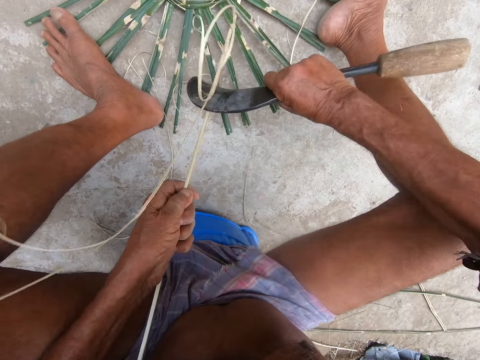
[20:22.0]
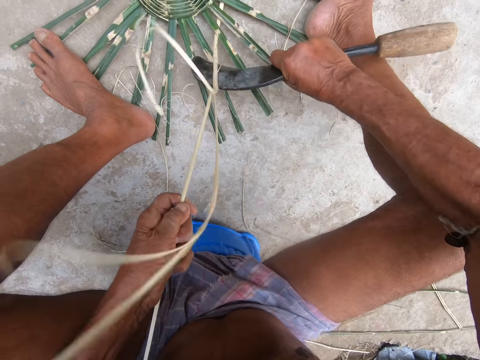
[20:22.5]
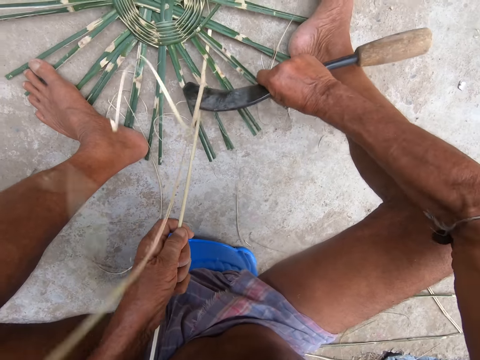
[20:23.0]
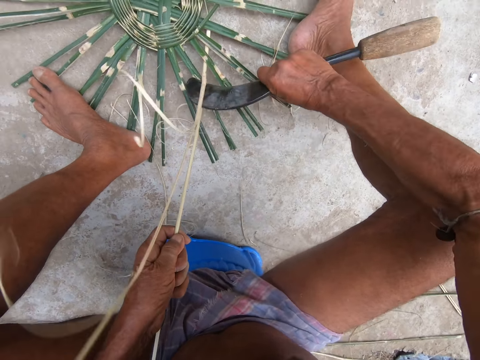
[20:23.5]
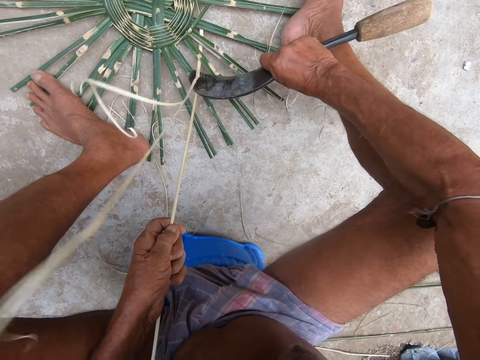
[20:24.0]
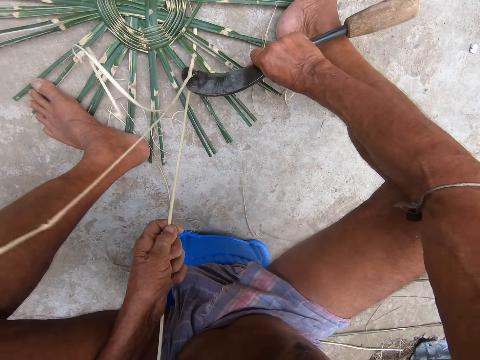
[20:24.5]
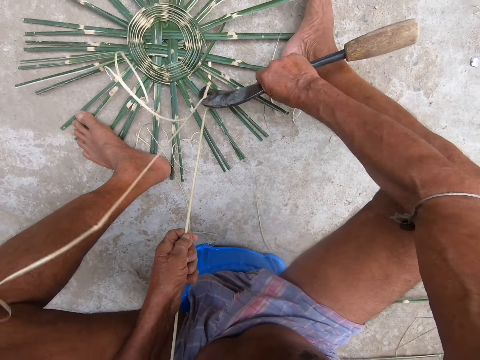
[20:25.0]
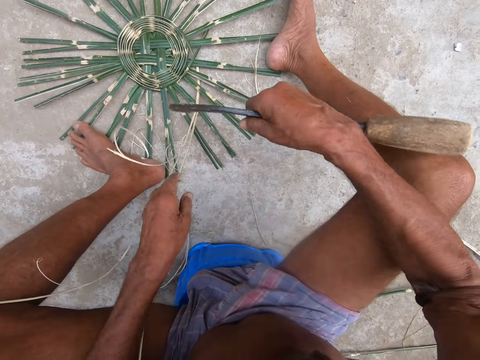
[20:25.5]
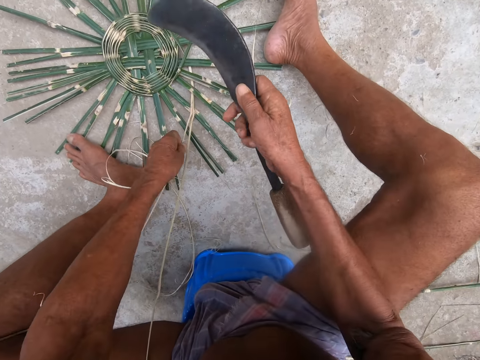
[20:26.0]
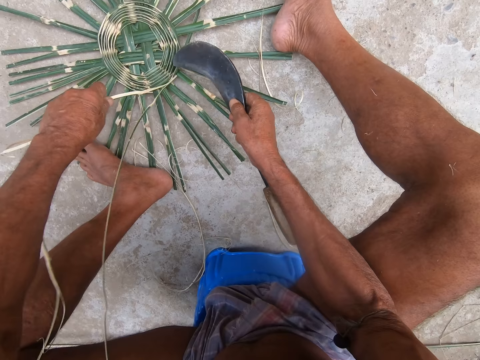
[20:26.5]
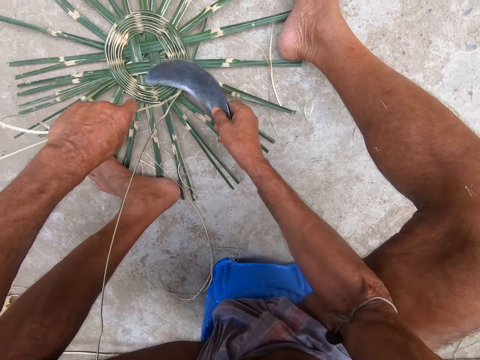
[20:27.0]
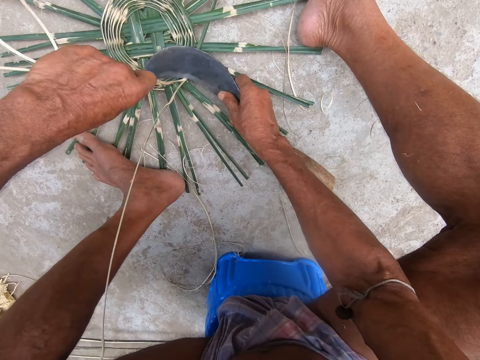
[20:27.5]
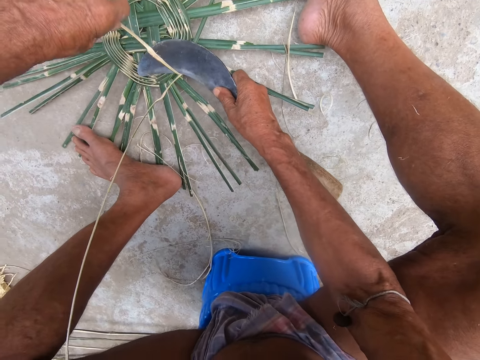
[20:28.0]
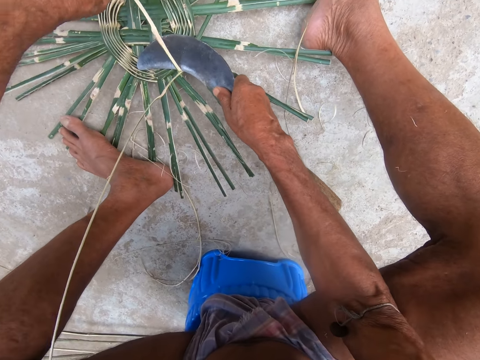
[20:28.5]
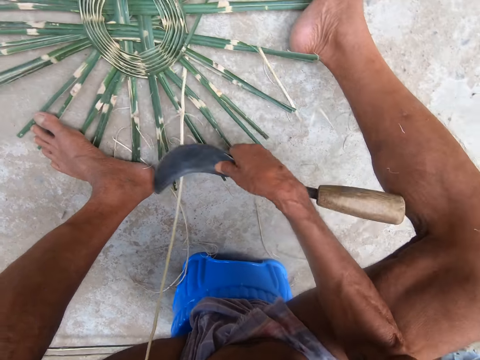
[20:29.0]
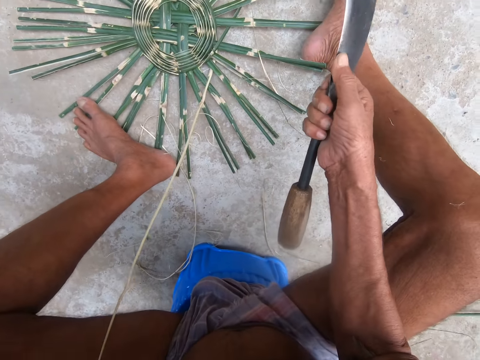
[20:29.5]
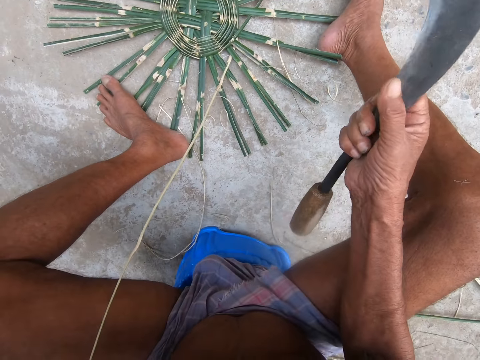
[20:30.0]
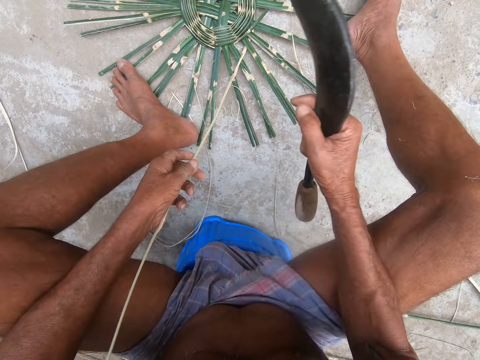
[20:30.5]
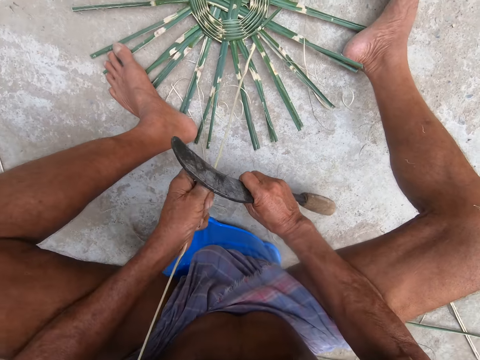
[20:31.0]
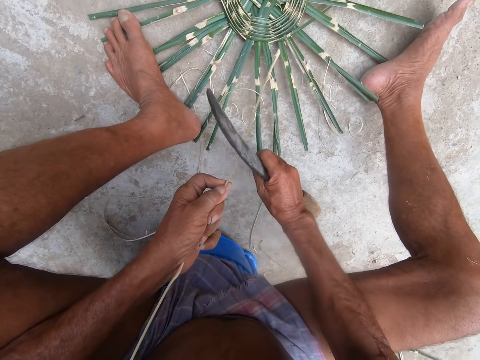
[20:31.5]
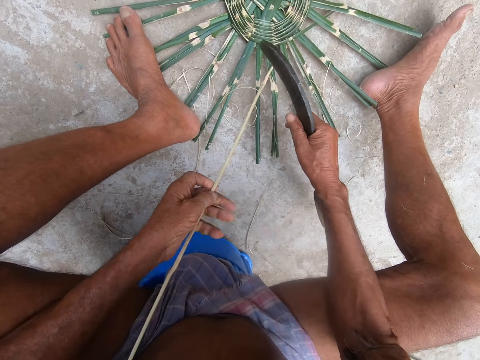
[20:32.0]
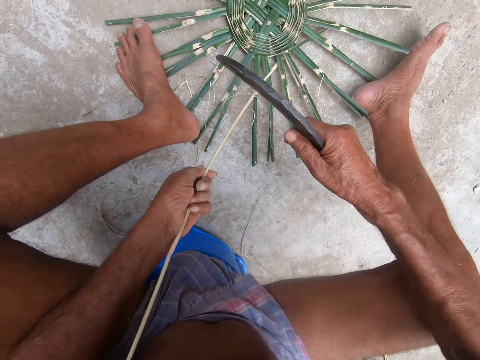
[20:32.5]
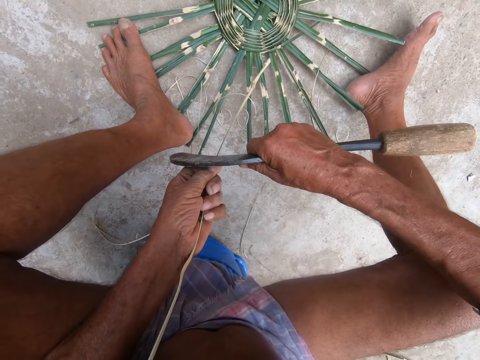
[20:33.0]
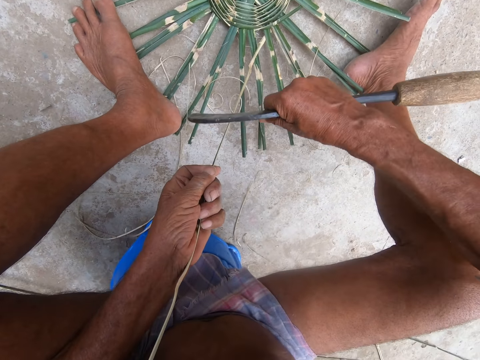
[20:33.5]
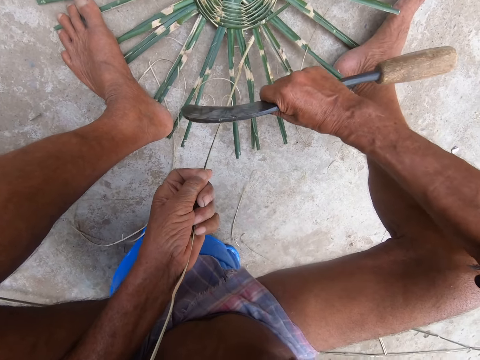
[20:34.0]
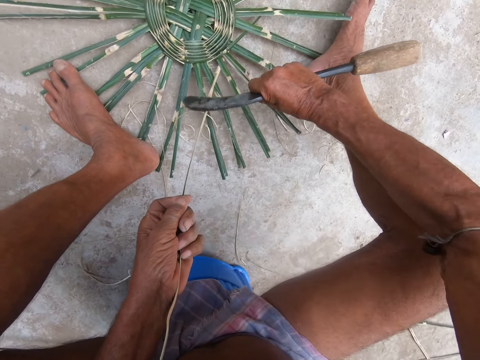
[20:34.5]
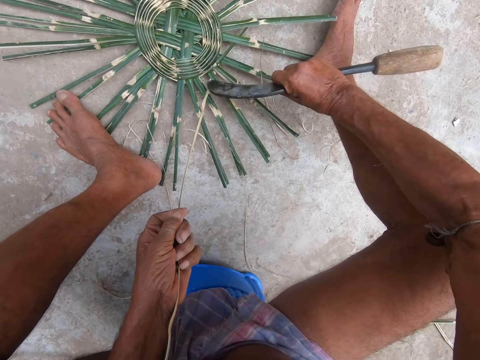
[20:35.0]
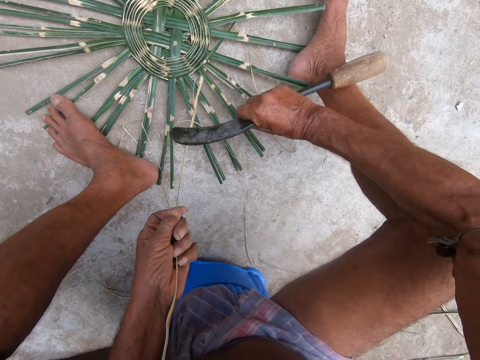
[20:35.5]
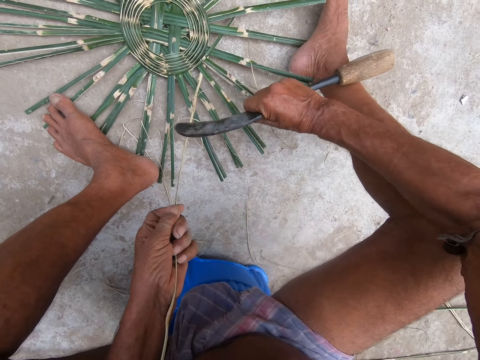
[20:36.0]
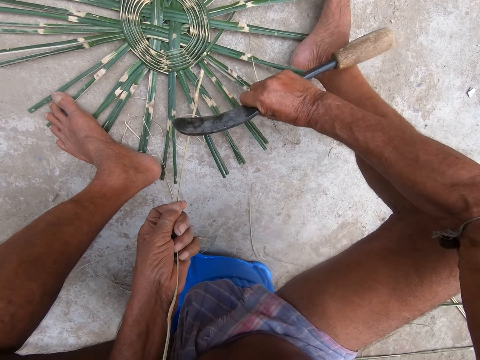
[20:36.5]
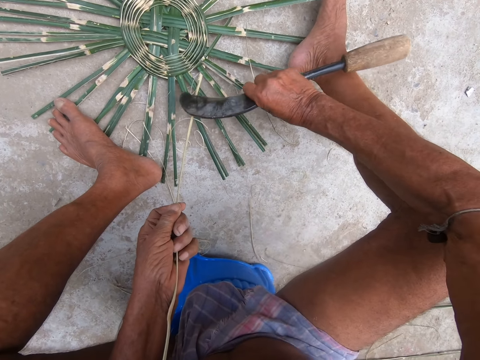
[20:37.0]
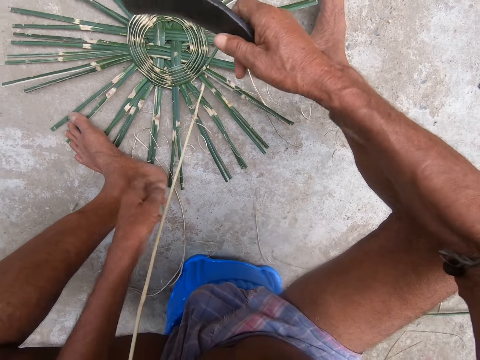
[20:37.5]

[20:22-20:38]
The camera wearer drops the bamboo rope on the ground. They cut the bamboo rope with the hook knife.

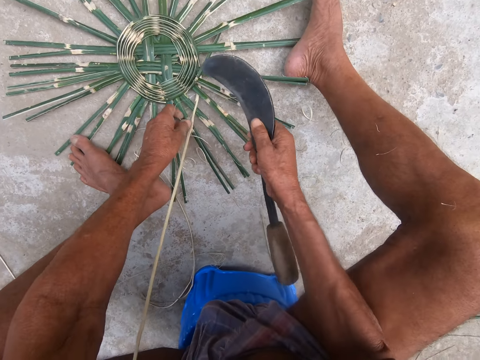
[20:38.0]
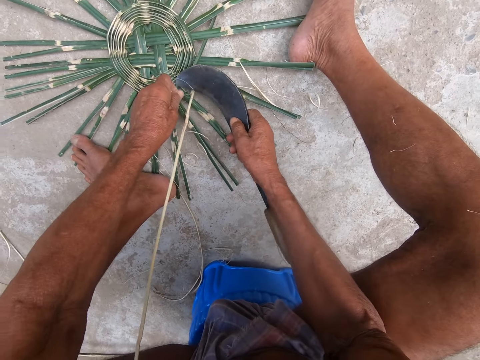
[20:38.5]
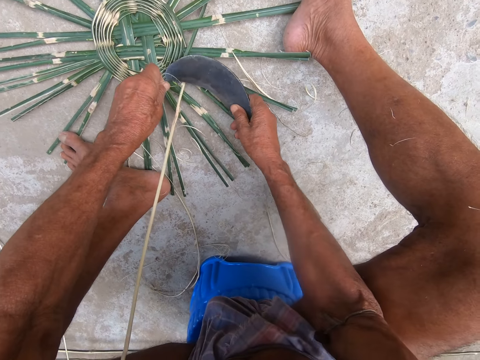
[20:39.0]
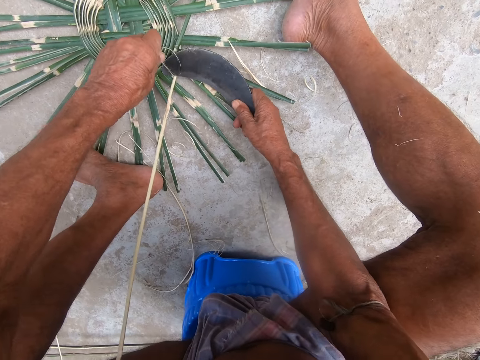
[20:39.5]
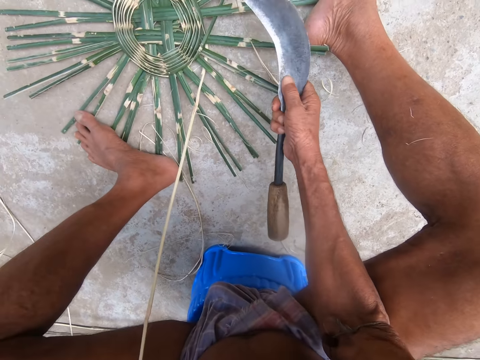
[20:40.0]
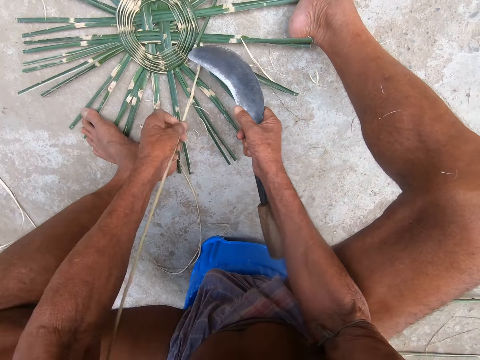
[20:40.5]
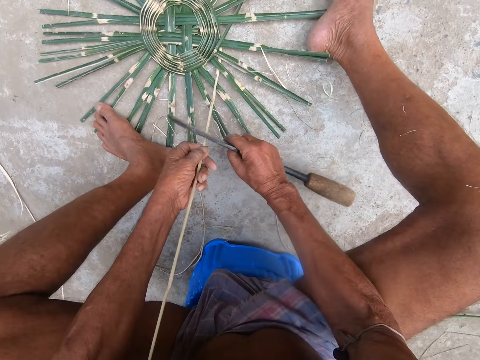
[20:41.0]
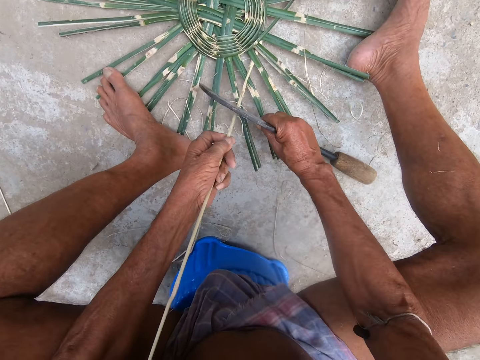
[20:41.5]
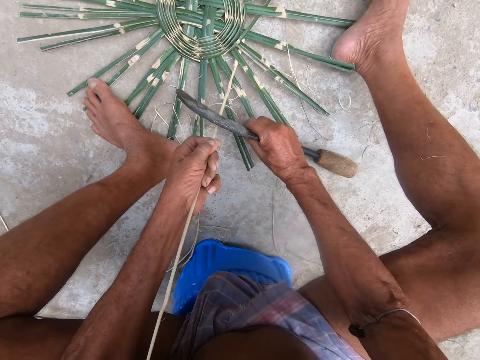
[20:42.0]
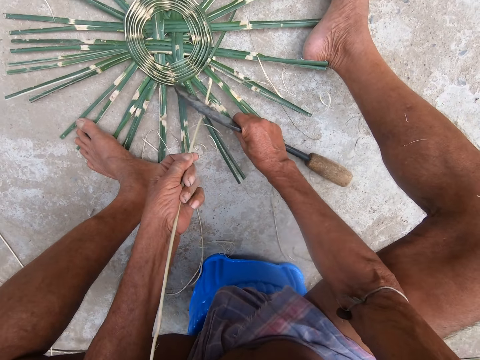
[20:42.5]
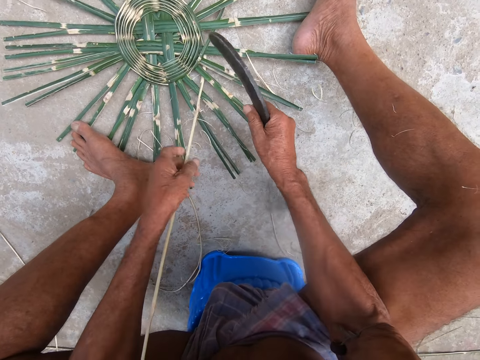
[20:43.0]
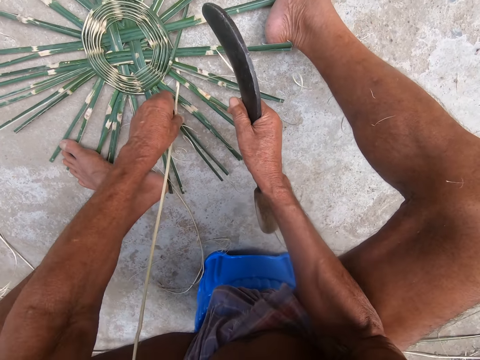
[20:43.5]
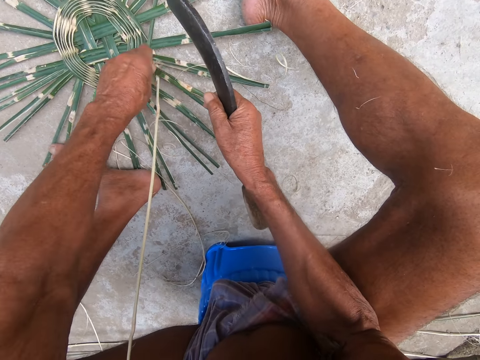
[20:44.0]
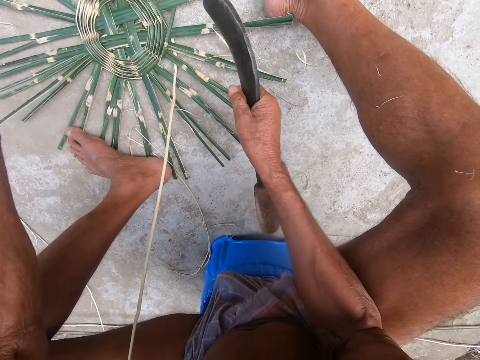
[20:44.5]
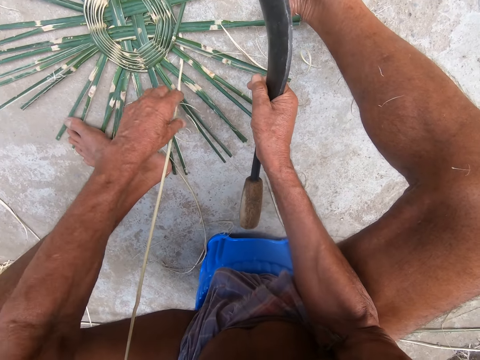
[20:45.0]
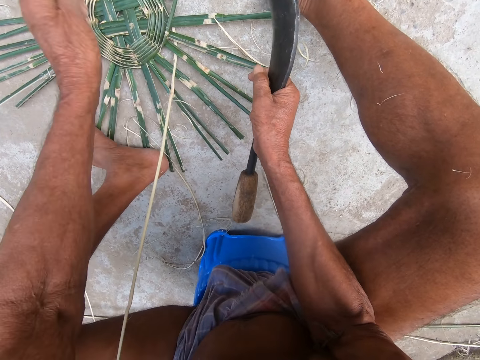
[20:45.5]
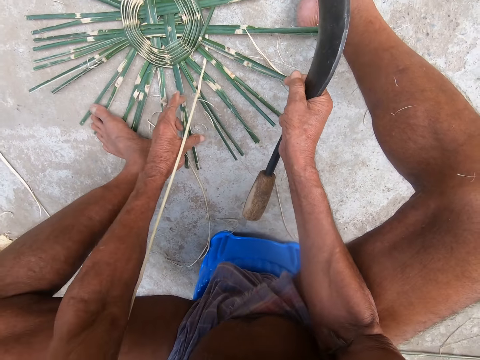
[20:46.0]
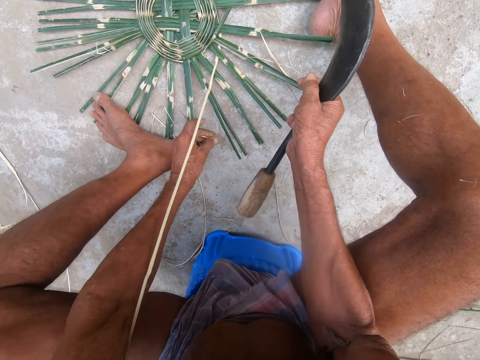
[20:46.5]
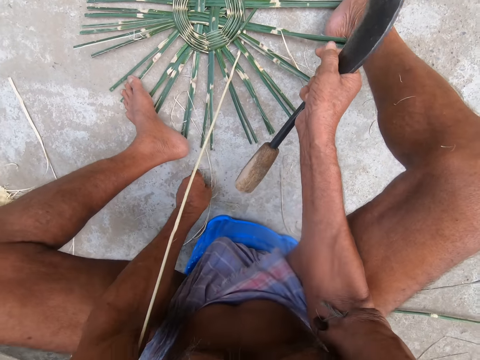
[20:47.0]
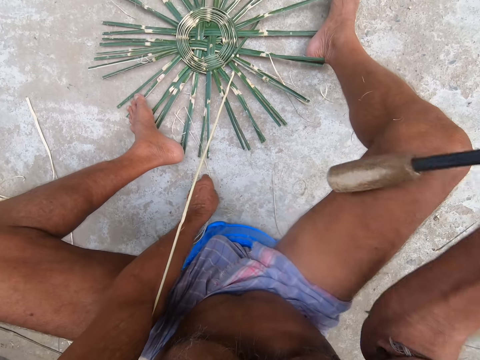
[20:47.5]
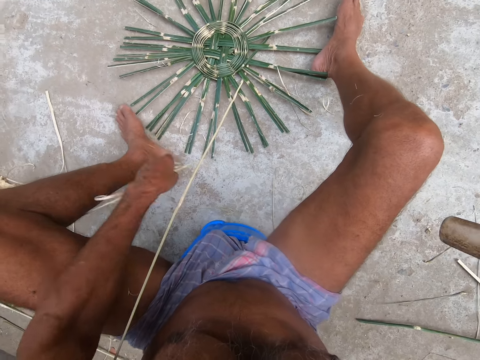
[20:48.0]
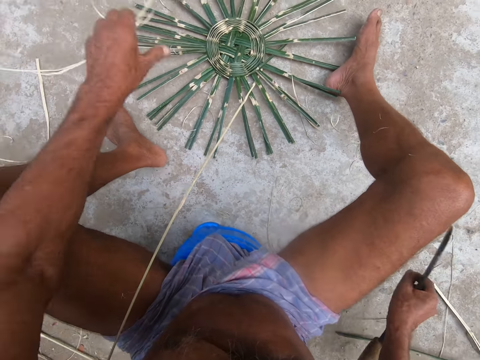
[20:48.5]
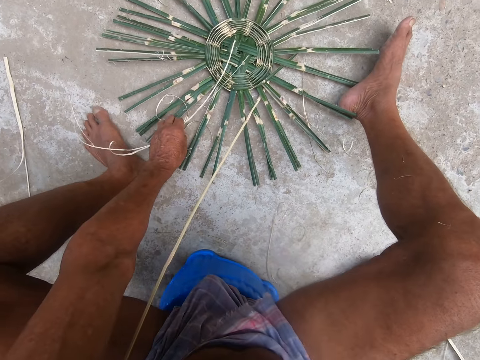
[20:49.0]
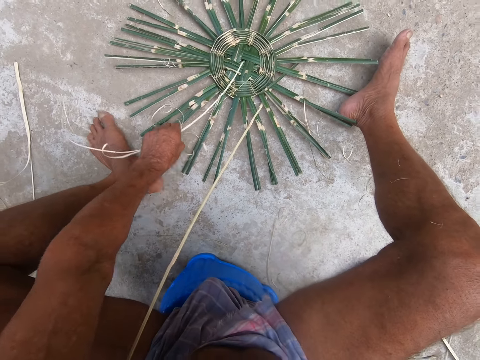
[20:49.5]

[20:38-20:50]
The camera wearer drops the bamboo rope on the ground. He cuts the bamboo rope with the hook knife. He removes the bamboo rope with his left hand. He drops the bamboo rope on the ground. He picks some bamboo peels from the ground with his left hand. He drops the hook knife on the ground with his right hand.
